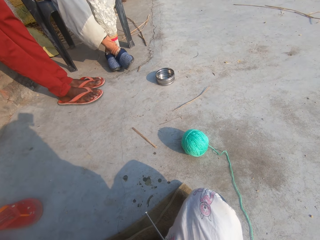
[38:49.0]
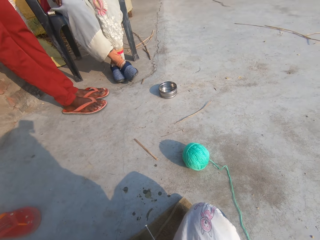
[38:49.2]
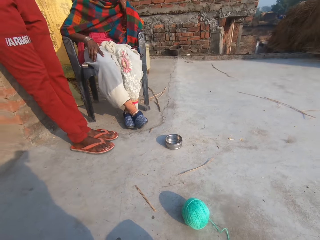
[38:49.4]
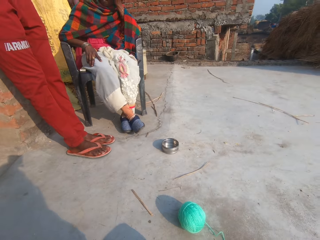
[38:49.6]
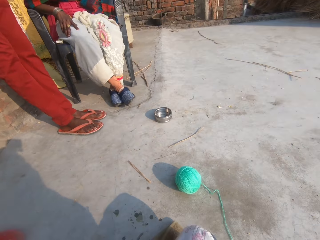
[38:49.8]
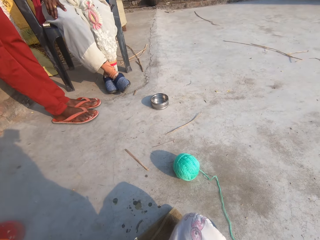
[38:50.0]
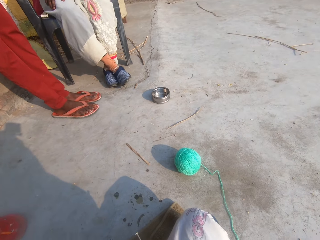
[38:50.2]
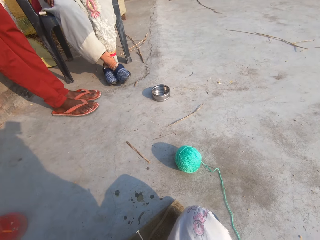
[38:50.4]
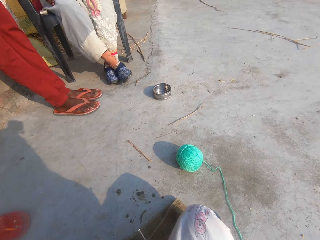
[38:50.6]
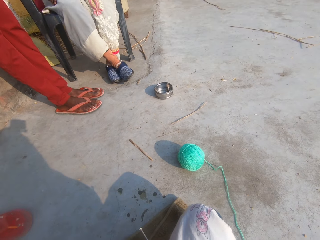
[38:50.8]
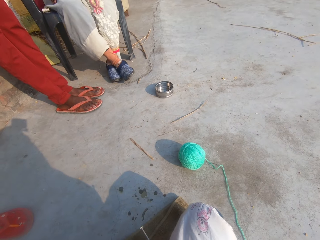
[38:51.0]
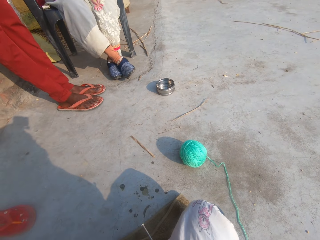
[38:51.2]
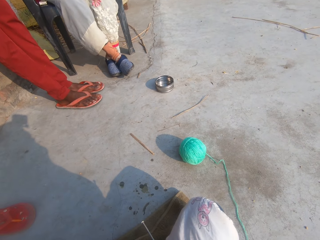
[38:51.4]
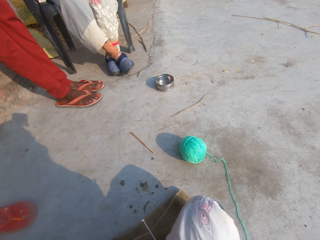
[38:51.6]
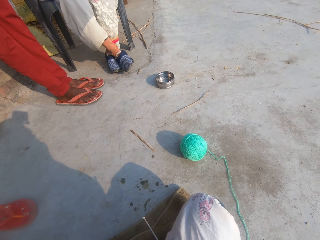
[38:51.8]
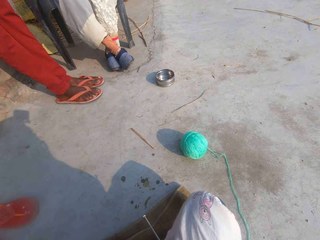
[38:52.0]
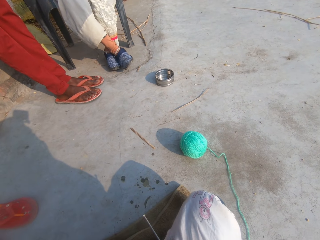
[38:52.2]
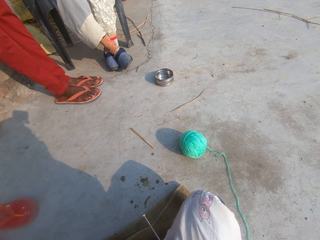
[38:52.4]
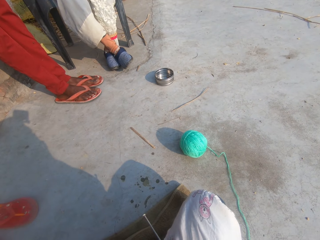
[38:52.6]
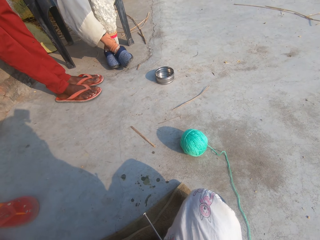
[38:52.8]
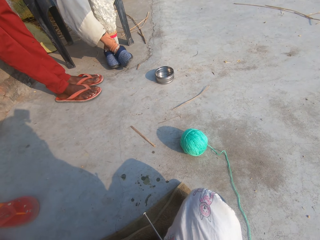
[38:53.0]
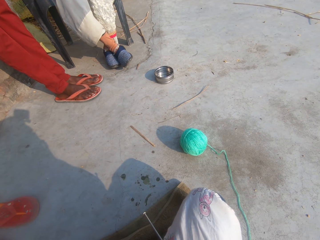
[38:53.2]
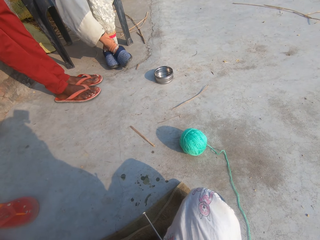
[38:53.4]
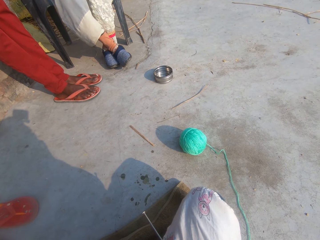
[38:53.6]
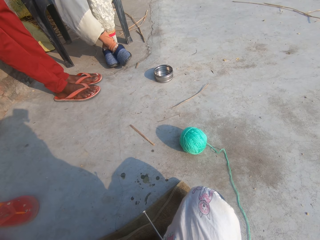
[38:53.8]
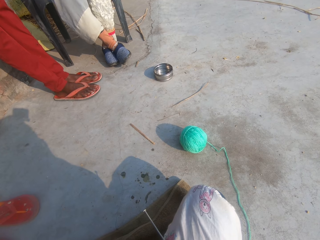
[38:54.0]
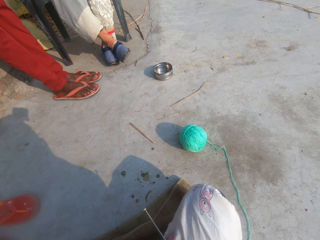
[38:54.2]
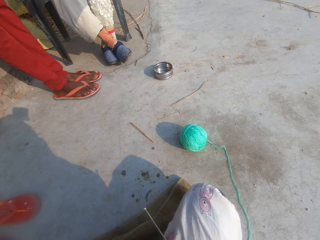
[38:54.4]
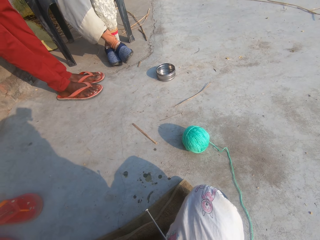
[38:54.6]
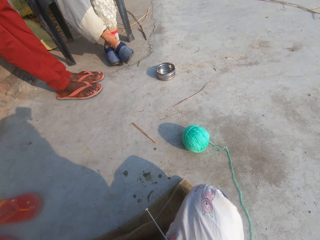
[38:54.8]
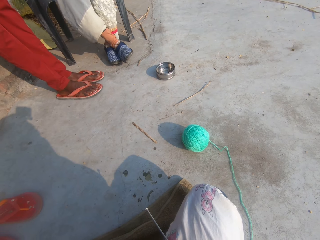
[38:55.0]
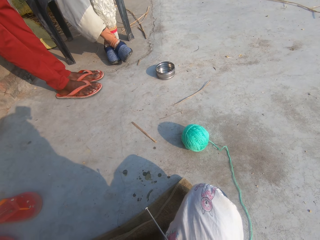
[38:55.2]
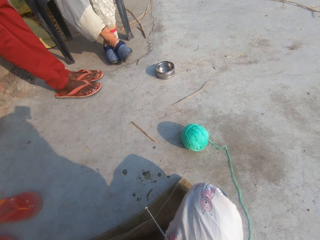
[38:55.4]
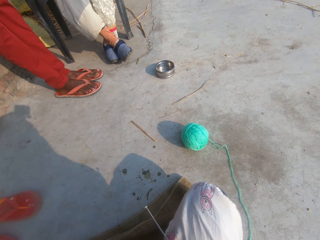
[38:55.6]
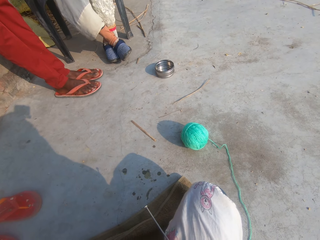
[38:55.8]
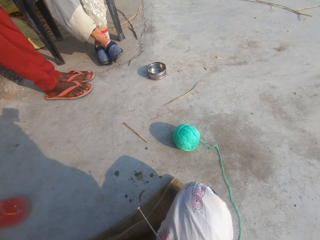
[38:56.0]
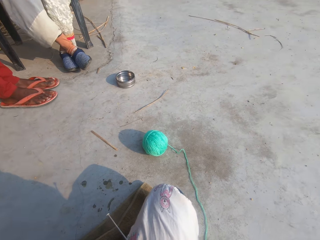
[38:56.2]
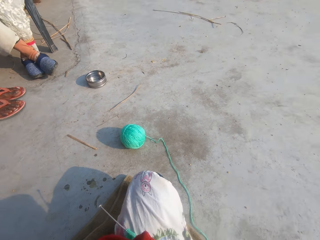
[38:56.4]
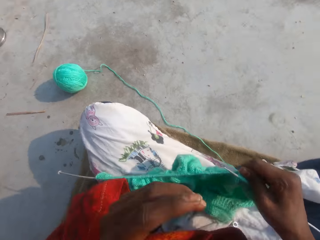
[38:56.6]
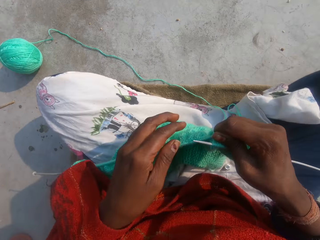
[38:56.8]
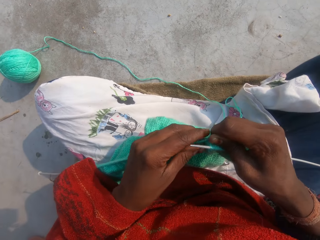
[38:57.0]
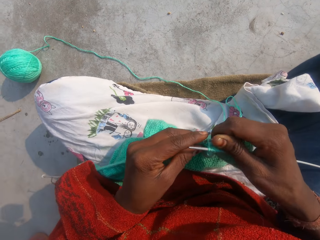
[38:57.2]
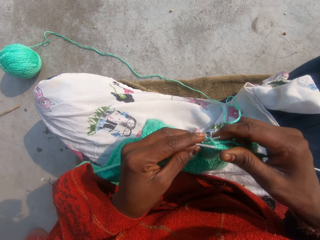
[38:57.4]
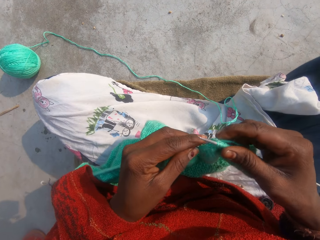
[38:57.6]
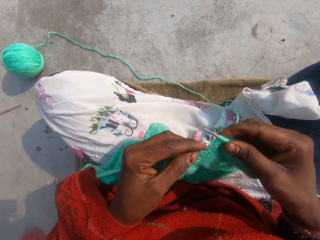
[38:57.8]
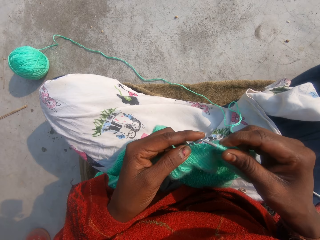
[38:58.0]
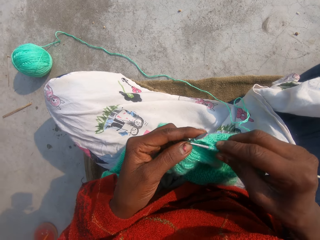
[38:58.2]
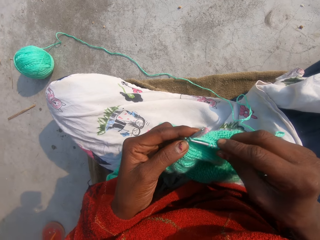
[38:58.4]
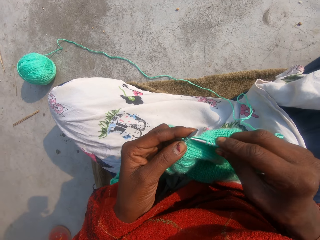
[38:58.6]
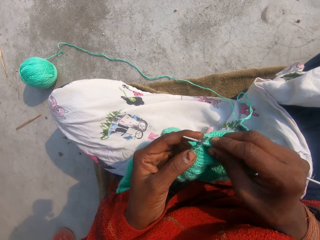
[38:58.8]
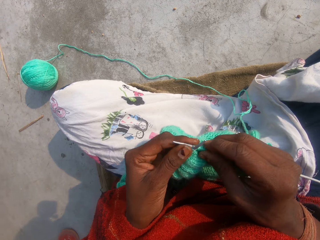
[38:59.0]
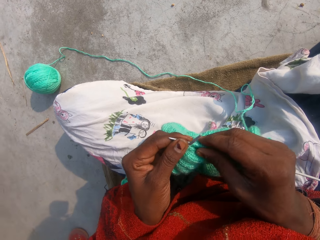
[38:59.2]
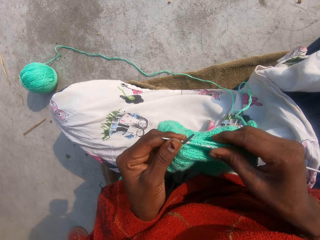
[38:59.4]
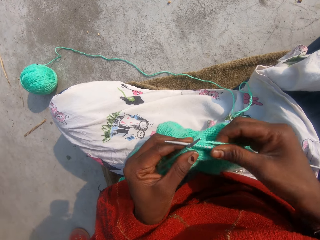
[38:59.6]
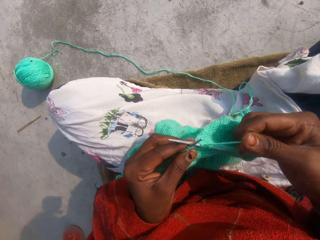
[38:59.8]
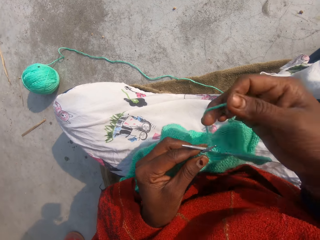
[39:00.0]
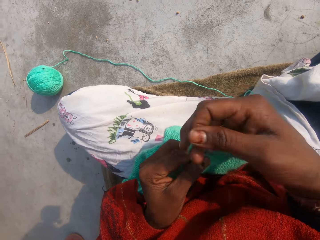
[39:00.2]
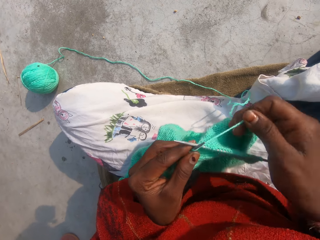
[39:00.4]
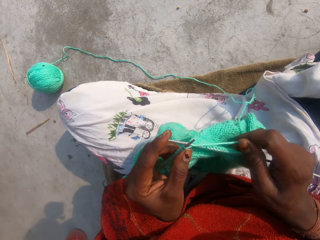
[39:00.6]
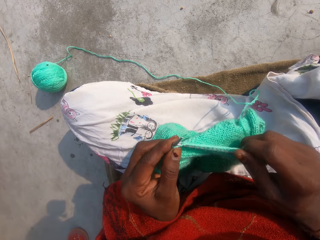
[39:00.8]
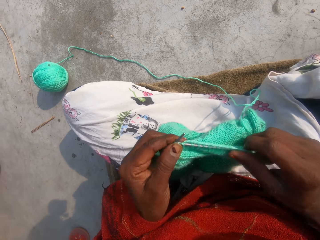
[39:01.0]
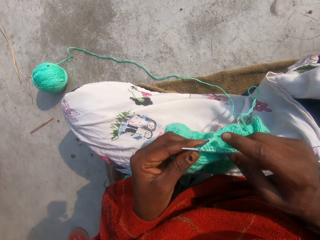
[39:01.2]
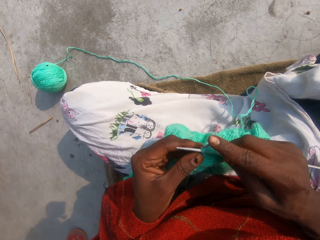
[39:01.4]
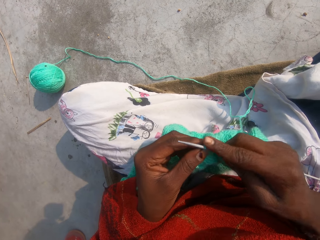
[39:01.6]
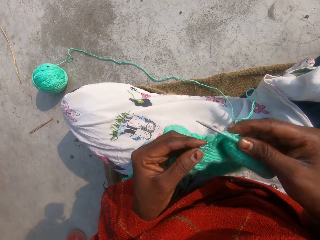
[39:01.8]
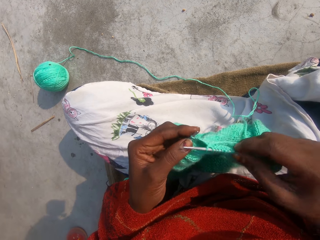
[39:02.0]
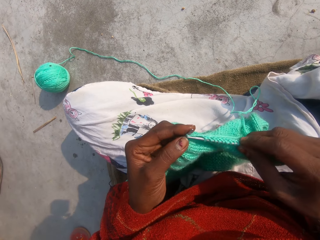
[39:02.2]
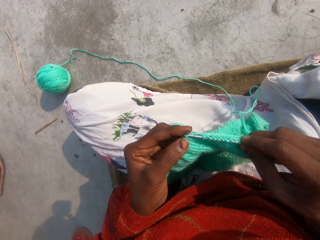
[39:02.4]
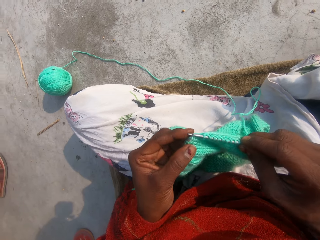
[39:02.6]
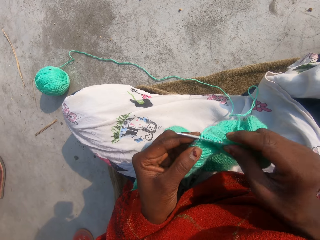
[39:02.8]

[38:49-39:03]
The camera wearer sews the piece of crochet.

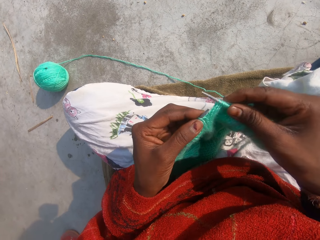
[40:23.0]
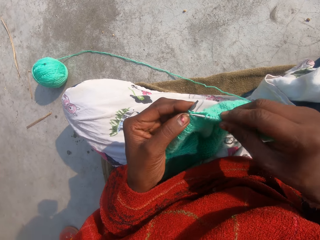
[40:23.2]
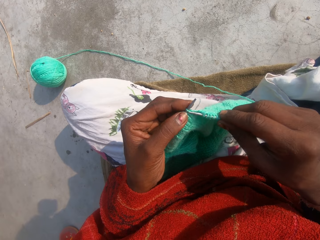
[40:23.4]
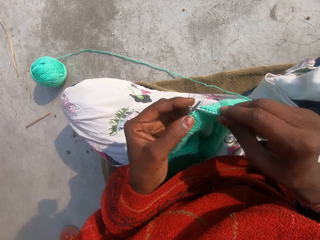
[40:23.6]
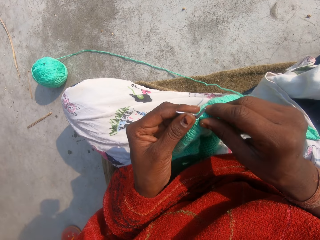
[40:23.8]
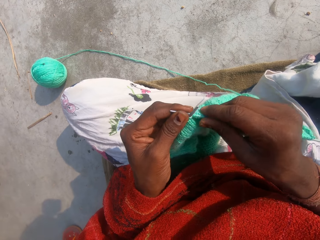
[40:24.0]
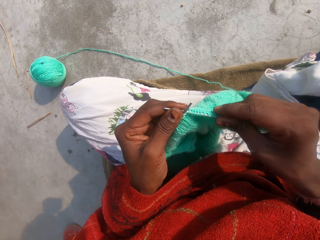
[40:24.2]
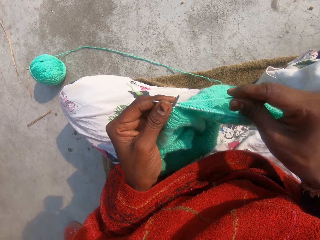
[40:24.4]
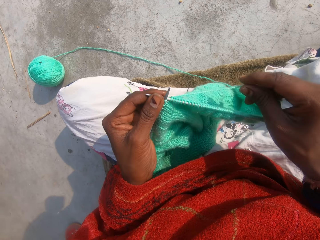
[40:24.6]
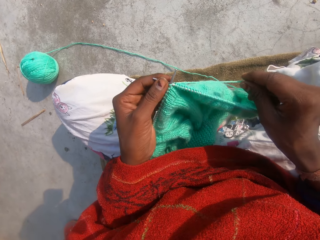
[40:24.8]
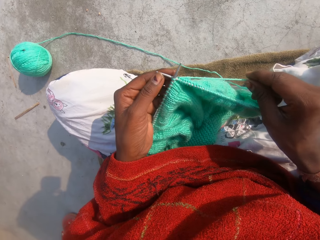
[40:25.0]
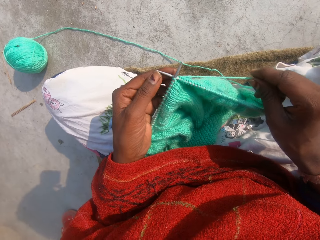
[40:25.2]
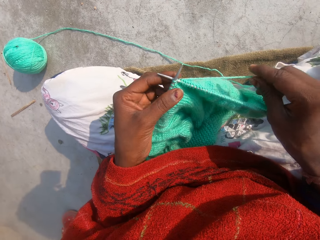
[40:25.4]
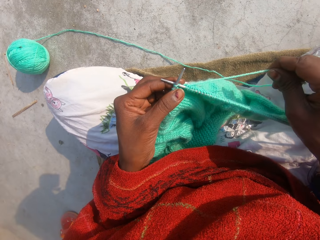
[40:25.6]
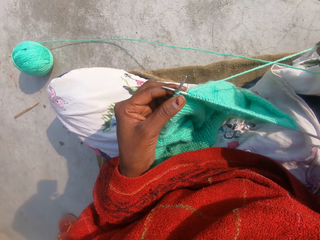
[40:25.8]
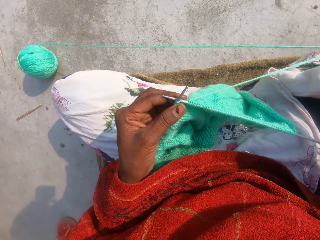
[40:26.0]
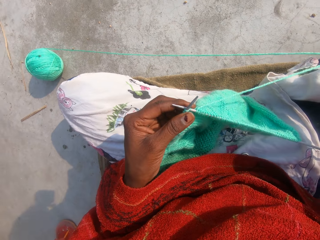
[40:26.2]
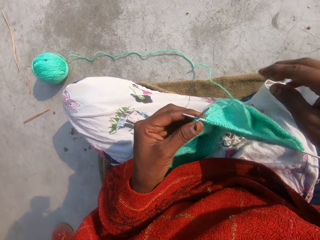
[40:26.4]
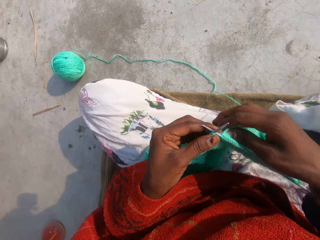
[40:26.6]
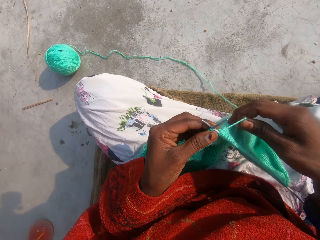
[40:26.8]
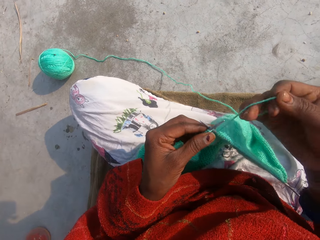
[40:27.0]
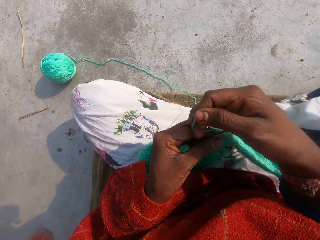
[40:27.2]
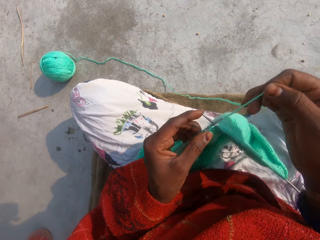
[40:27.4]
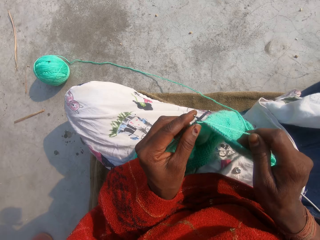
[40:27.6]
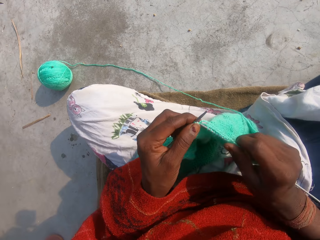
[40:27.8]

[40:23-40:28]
The camera wearer looks at the fabric. They pull the wool.
